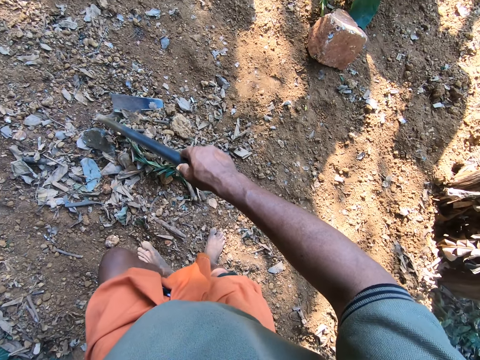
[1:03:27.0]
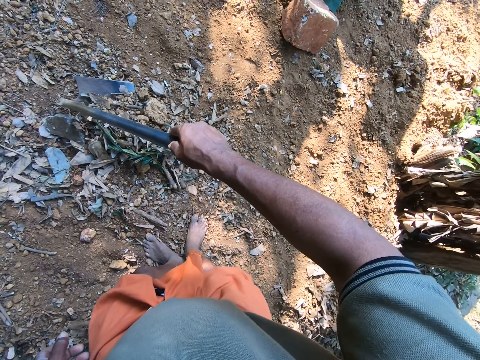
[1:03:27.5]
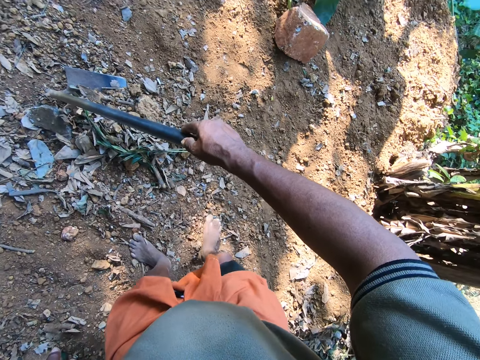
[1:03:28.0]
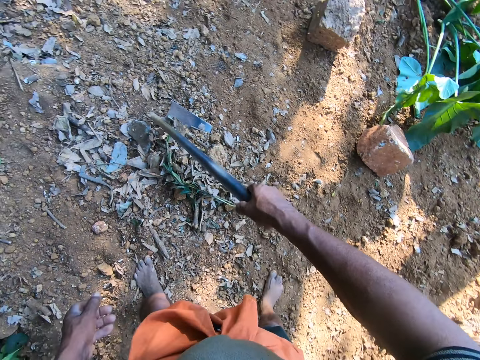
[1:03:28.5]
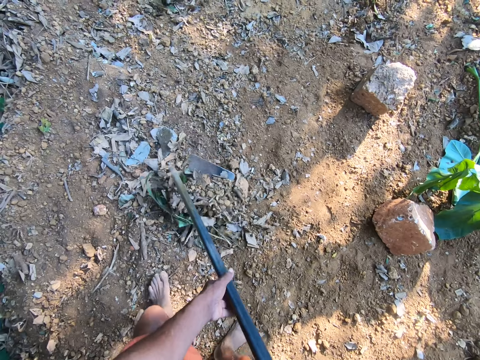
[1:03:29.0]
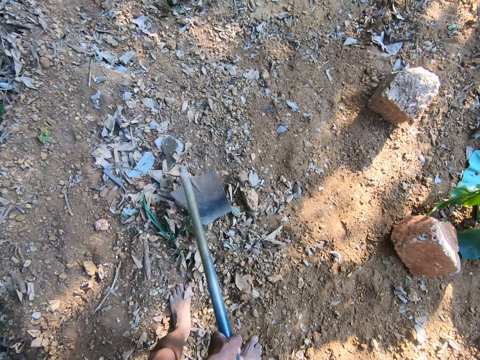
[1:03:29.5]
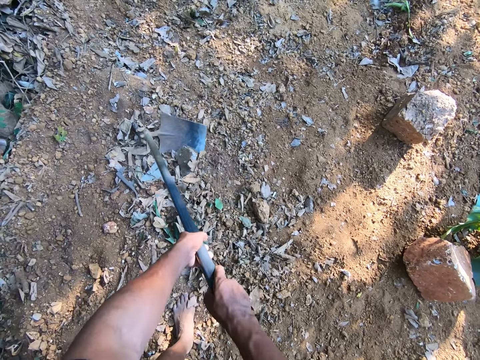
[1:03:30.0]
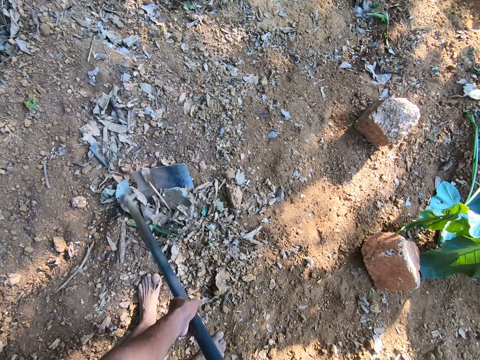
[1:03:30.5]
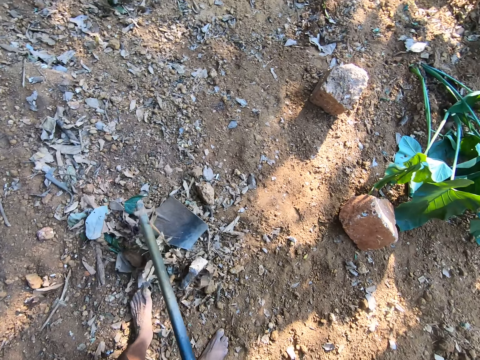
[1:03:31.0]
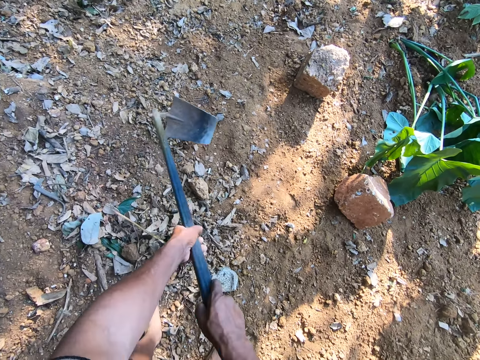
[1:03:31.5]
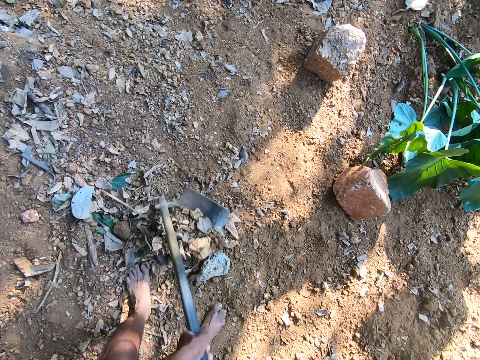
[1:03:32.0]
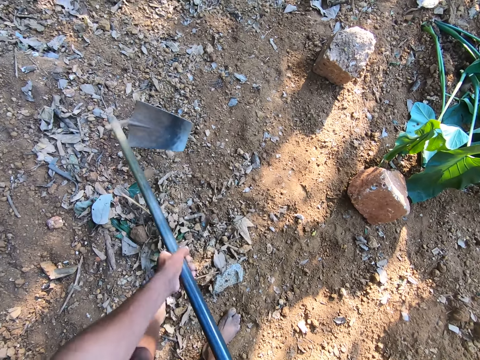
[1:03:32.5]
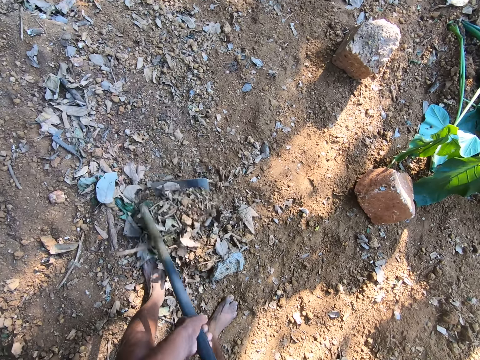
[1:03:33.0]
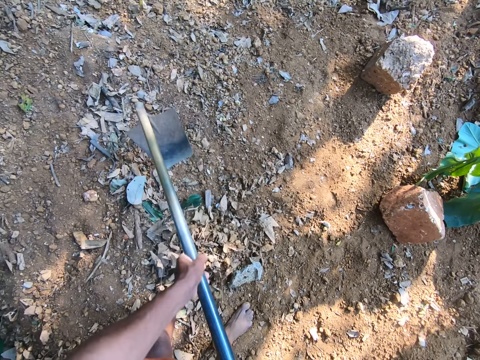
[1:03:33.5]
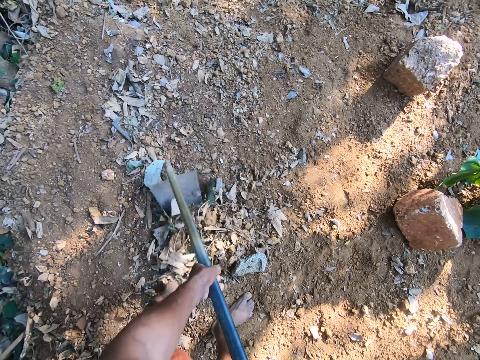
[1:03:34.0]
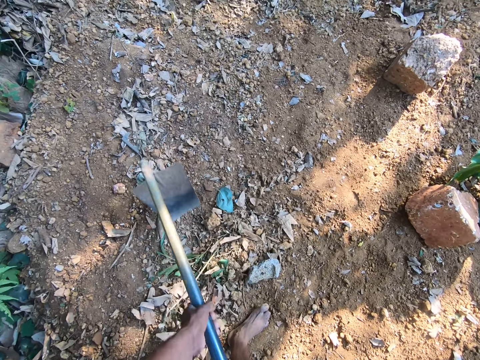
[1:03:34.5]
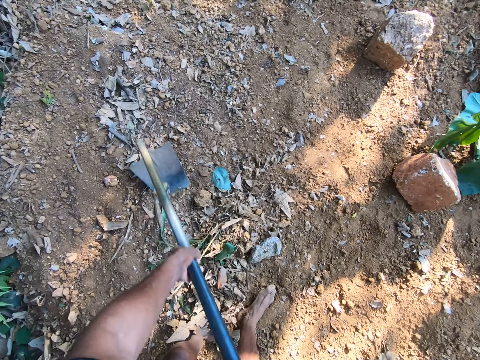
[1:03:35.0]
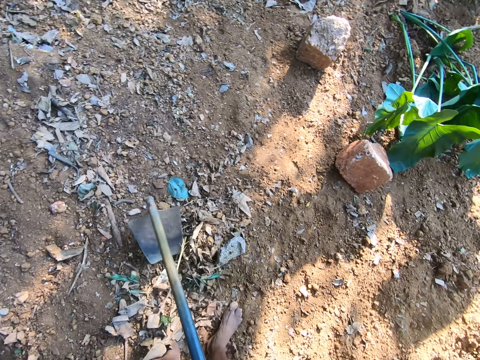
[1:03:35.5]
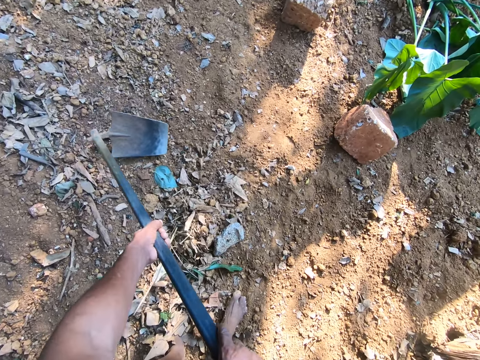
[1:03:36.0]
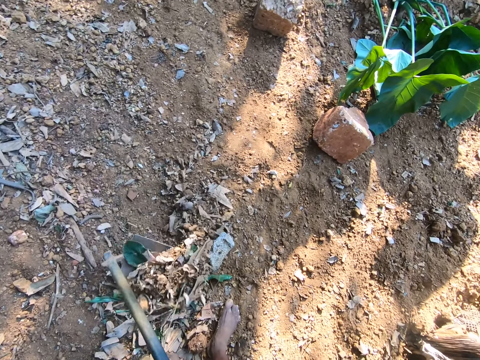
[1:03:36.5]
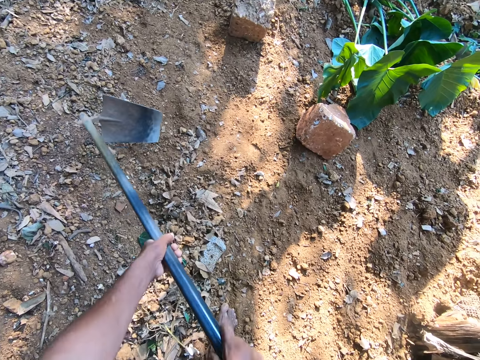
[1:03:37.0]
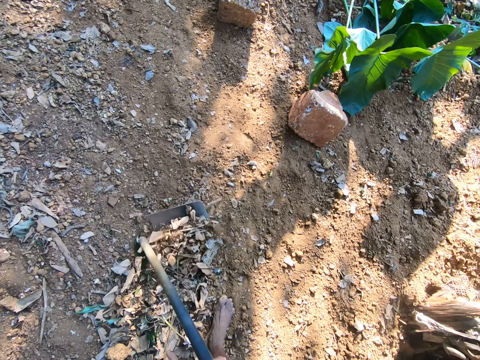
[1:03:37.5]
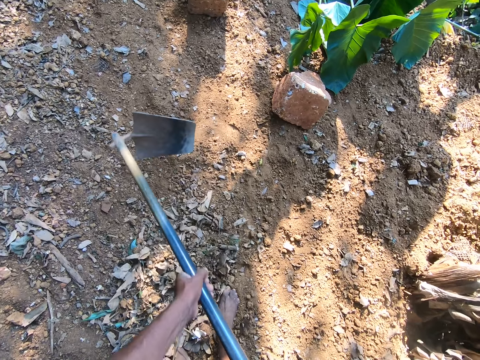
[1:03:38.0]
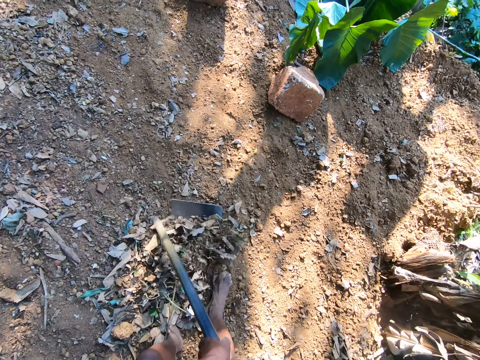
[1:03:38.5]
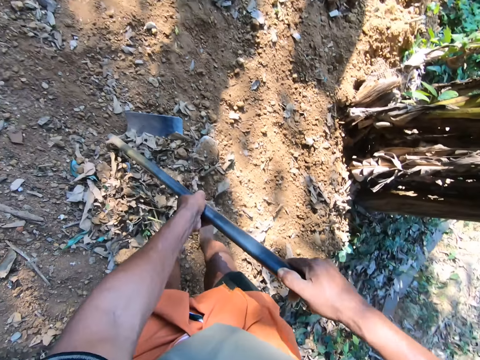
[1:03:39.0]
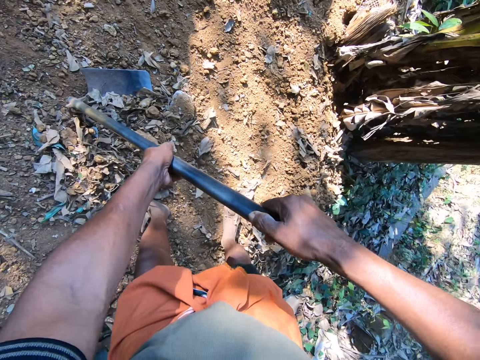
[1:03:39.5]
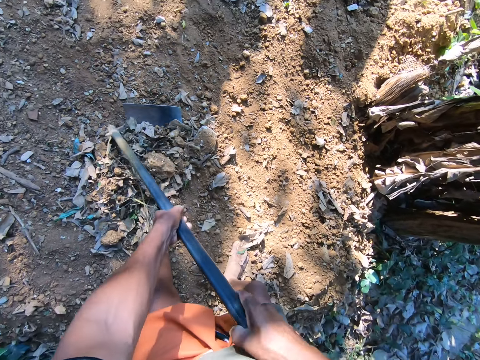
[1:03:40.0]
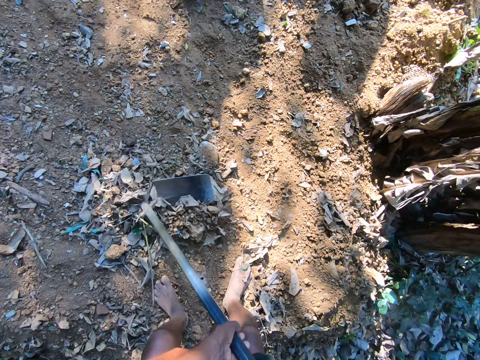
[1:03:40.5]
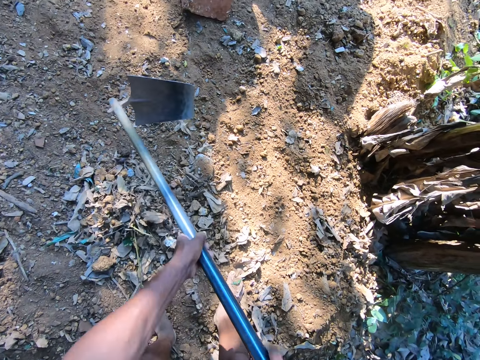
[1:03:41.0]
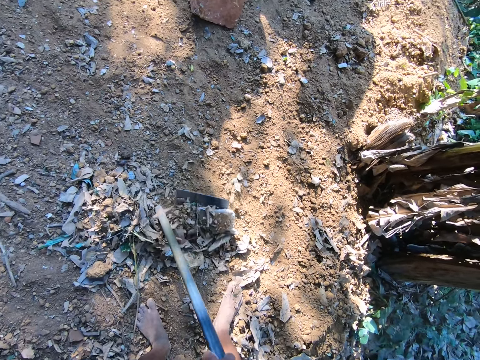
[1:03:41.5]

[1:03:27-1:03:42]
The camera wearer digs the dirt with the hoe.

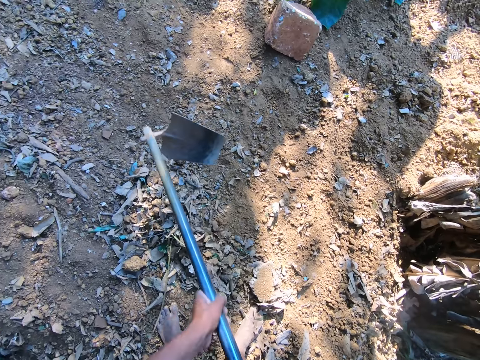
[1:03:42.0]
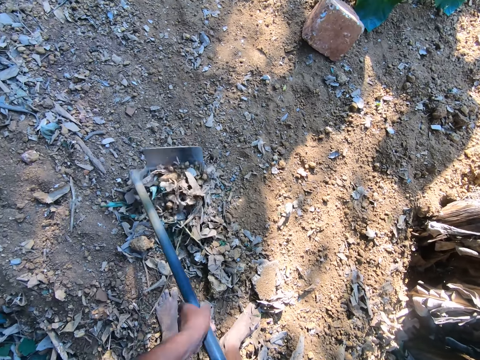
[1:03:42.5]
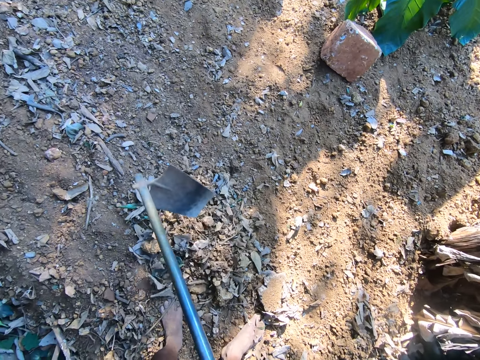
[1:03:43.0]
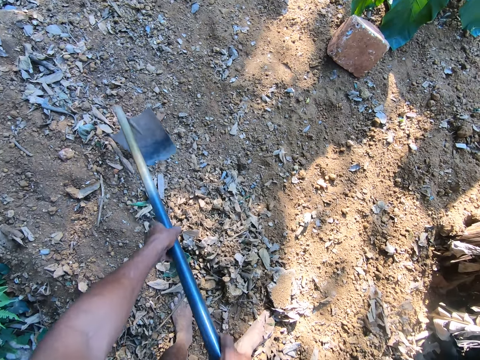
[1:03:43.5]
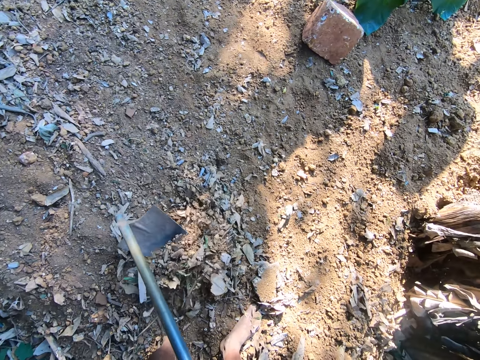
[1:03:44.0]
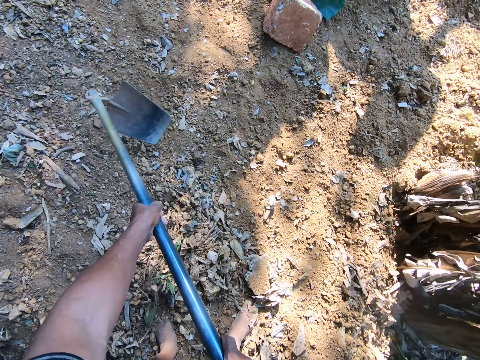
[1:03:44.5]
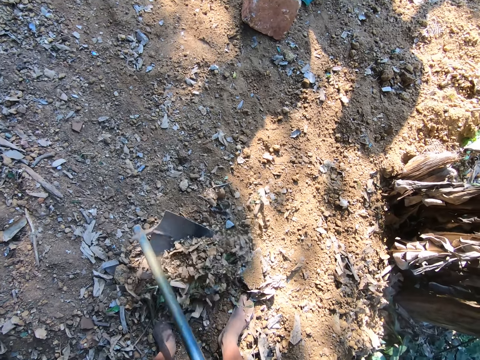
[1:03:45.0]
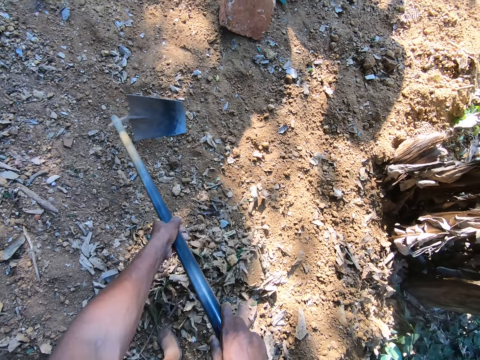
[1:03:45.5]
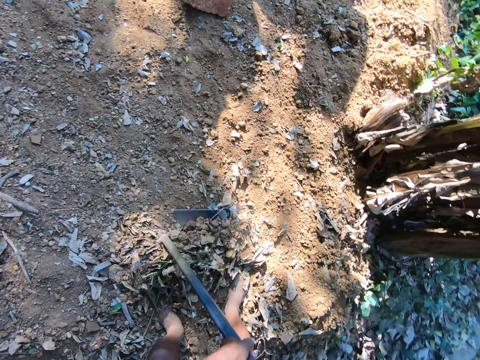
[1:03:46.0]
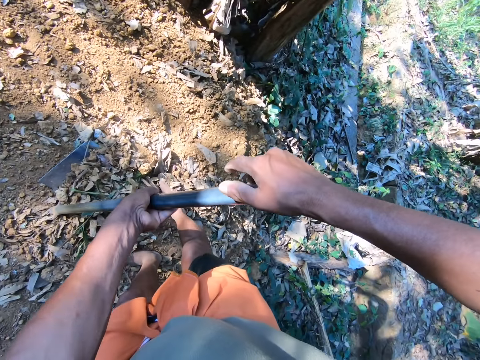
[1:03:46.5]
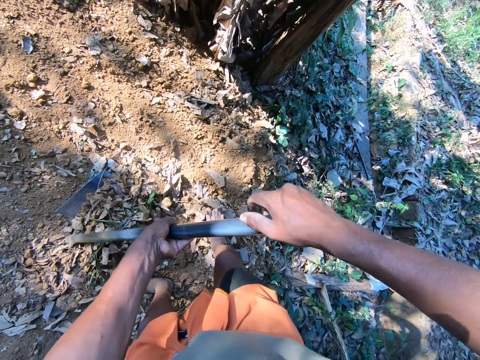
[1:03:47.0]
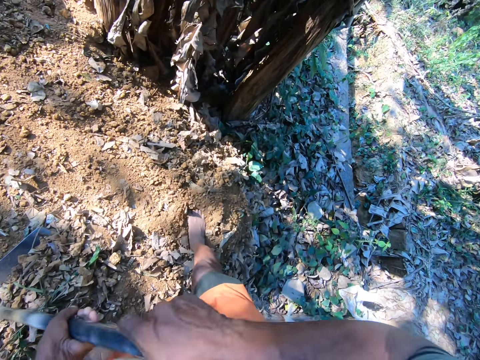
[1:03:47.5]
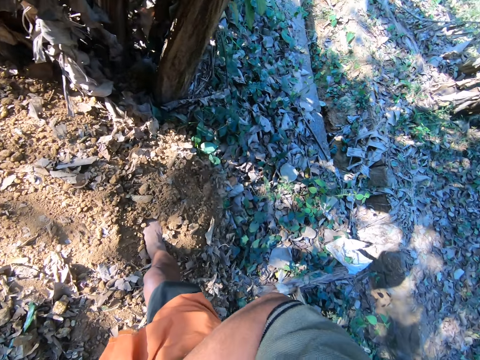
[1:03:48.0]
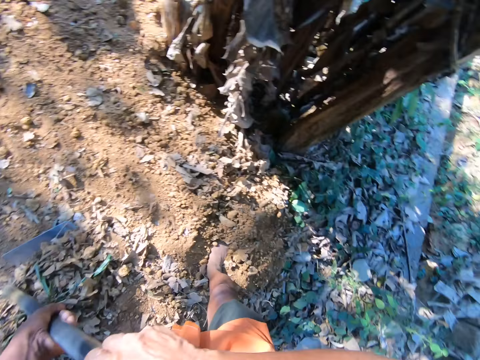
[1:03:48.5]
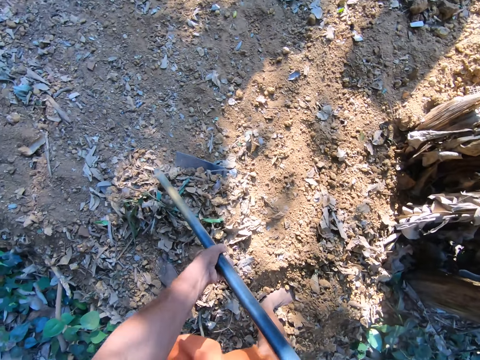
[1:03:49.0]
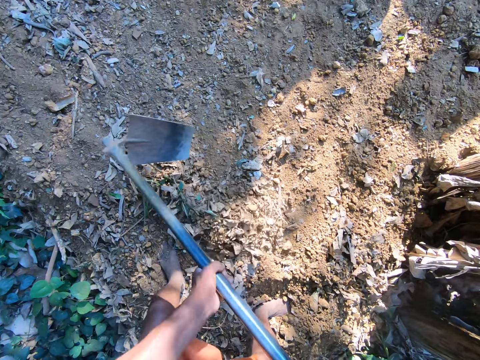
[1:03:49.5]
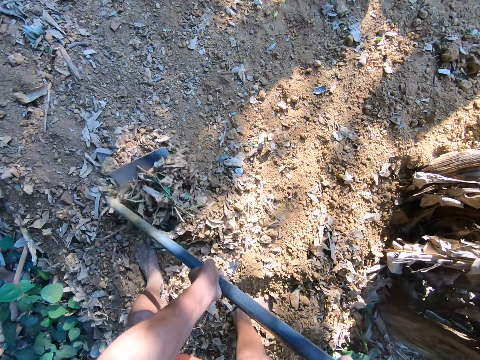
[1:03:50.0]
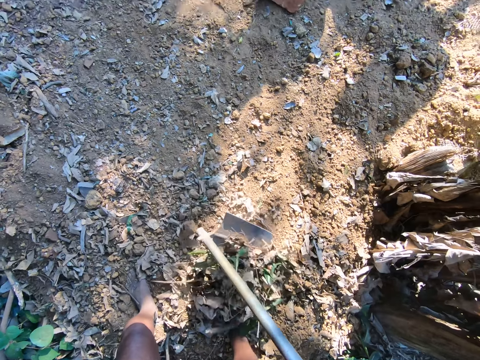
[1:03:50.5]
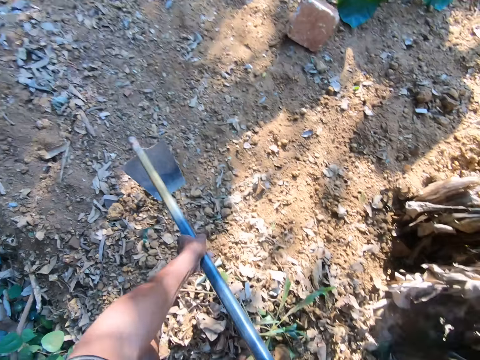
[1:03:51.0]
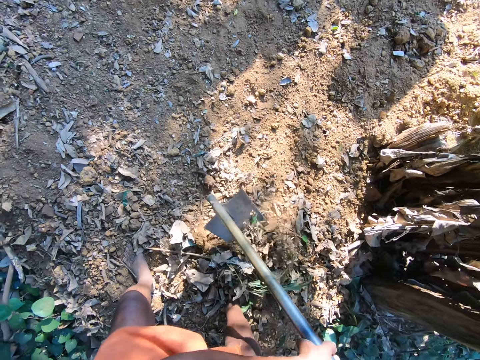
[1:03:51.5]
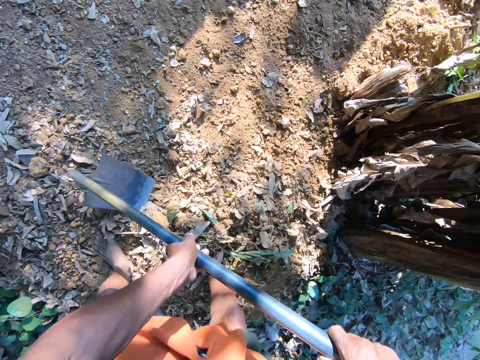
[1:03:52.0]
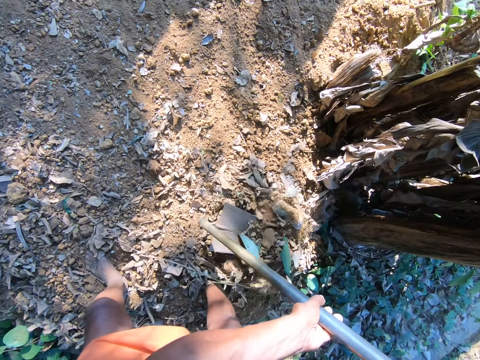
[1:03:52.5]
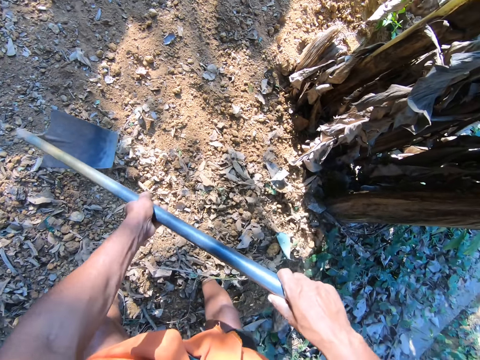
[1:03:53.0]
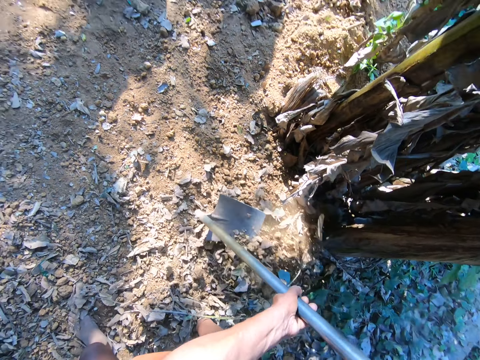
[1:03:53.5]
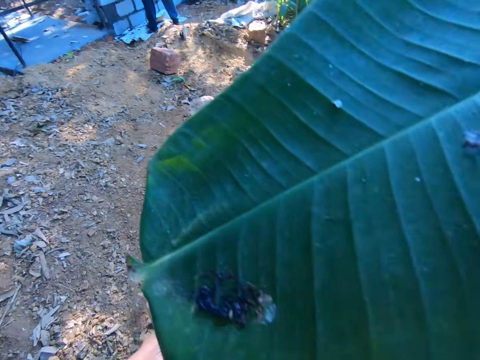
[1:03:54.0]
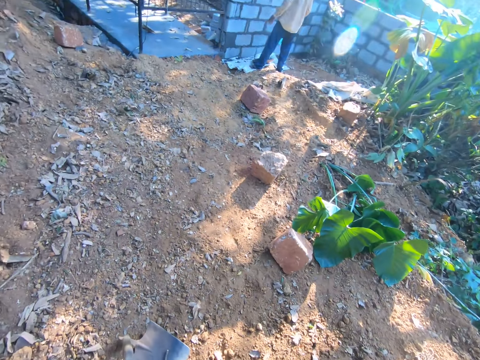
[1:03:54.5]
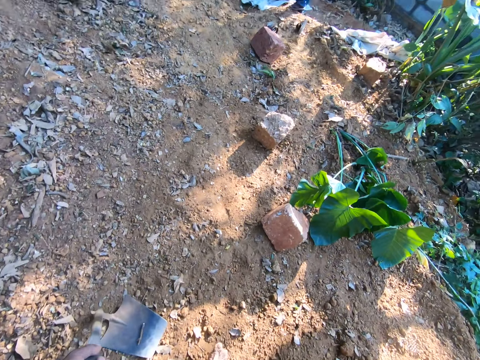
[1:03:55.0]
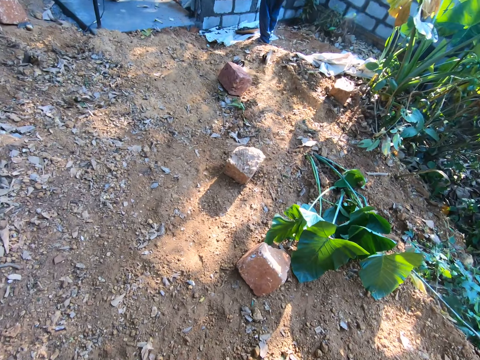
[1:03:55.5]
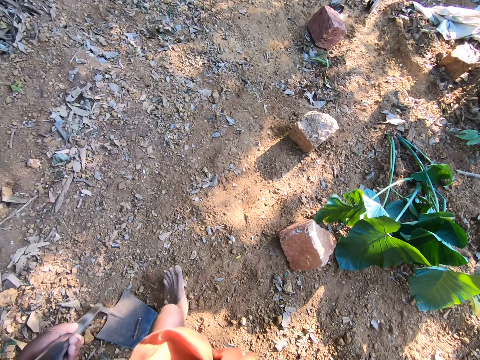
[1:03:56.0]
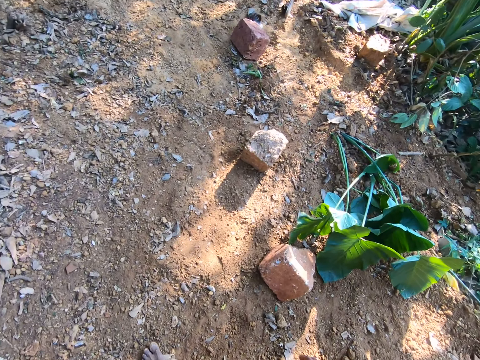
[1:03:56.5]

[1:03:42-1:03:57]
The camera wearer moves the right foot into the soil. They dig the dirt with the hoe. They walk with the hoe.
